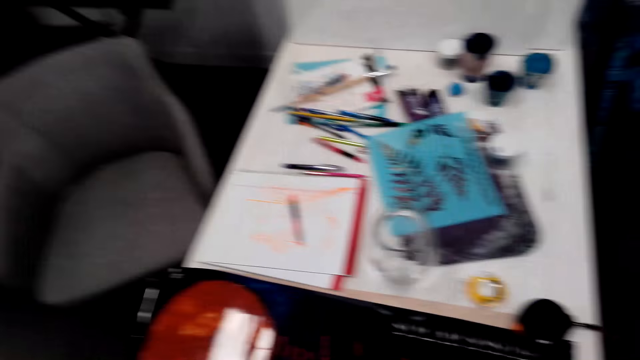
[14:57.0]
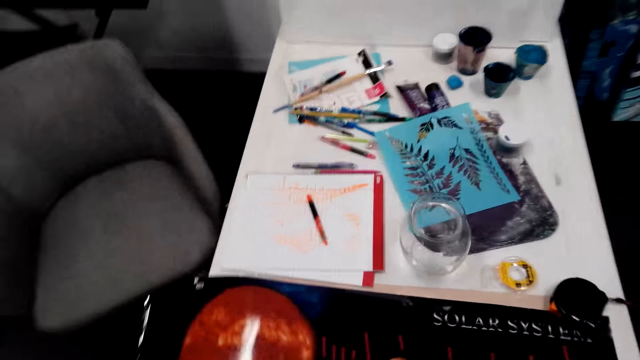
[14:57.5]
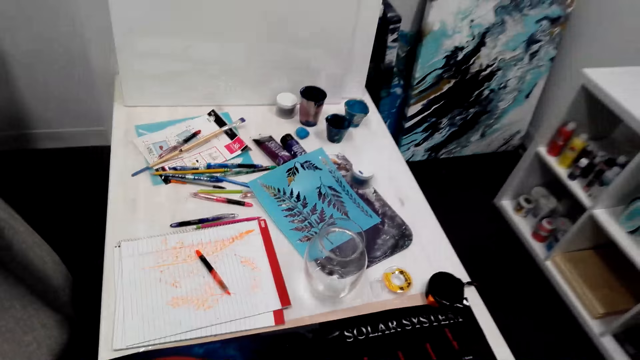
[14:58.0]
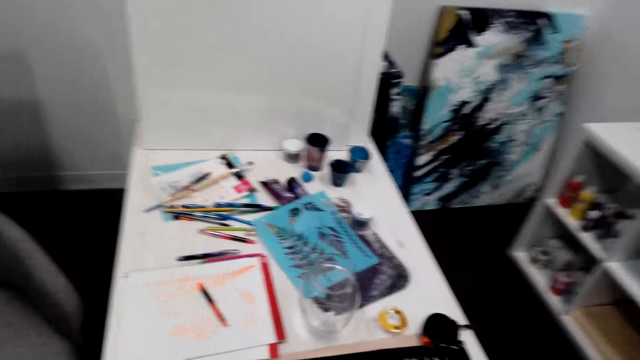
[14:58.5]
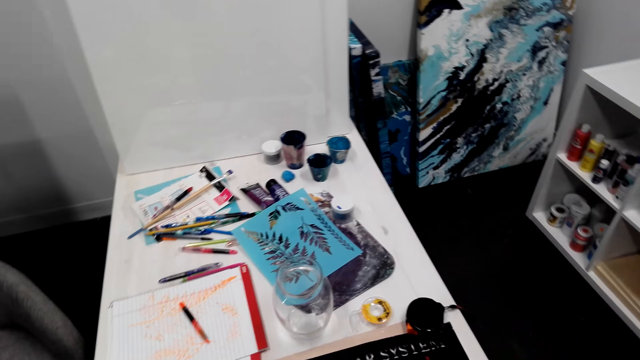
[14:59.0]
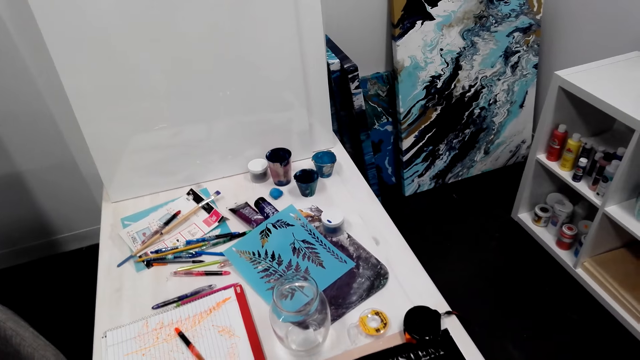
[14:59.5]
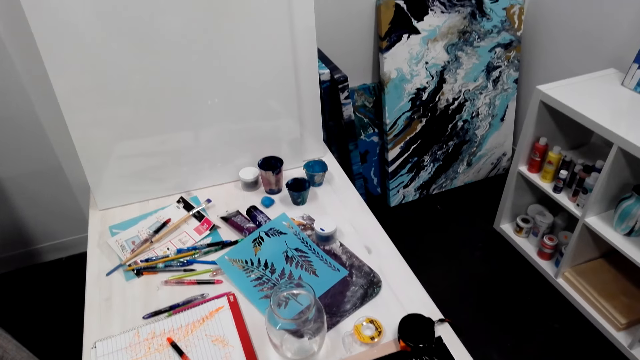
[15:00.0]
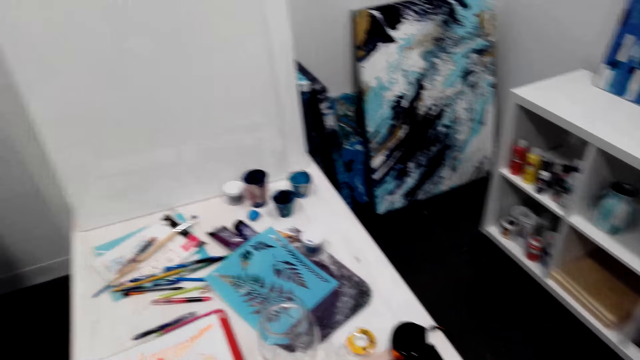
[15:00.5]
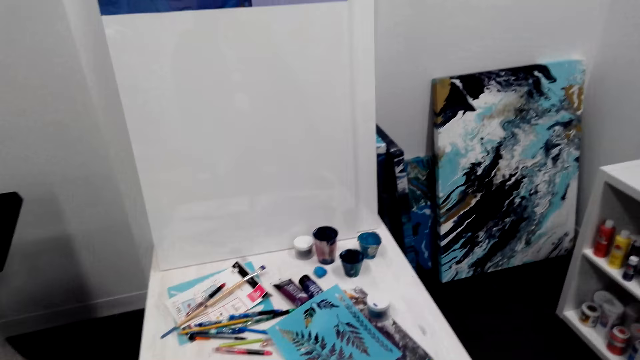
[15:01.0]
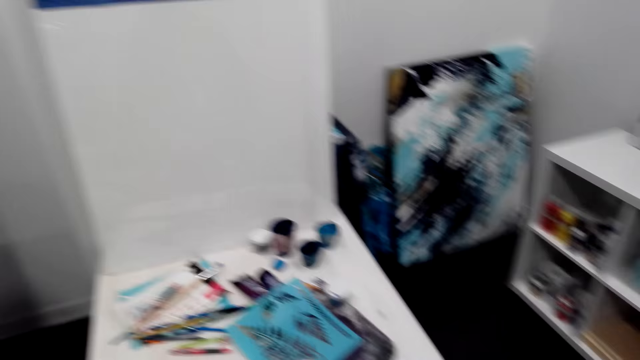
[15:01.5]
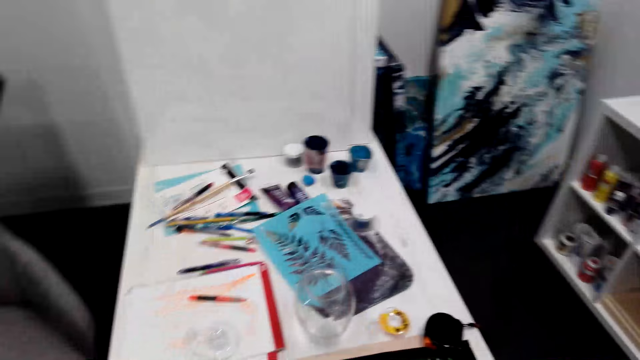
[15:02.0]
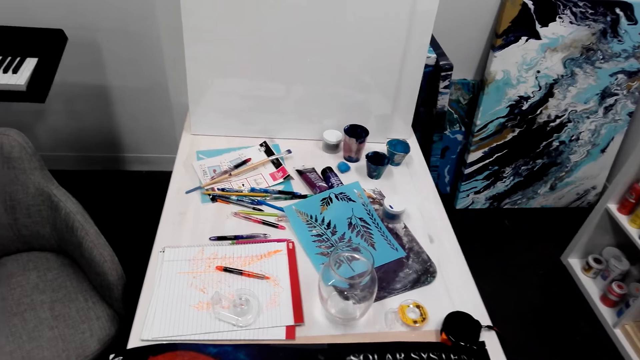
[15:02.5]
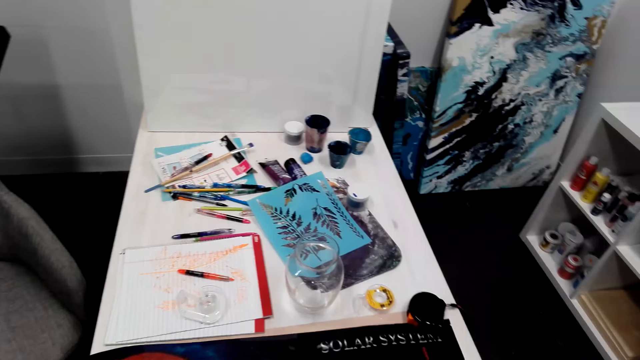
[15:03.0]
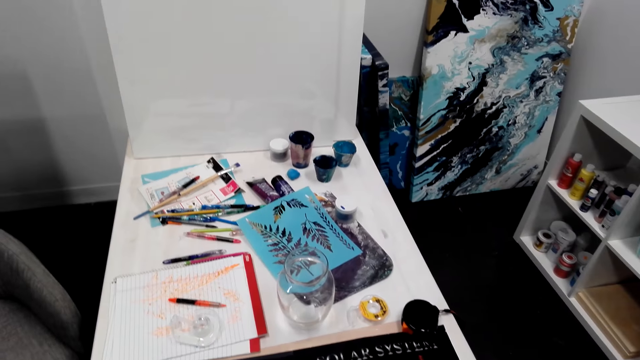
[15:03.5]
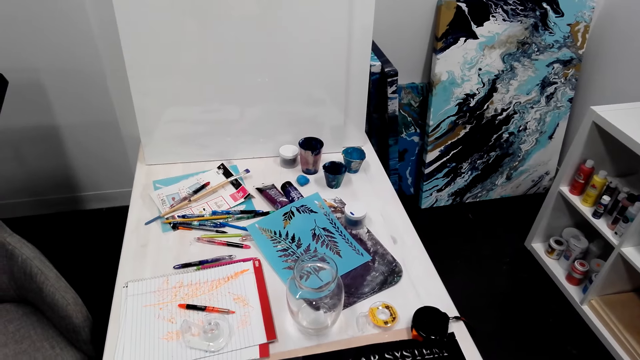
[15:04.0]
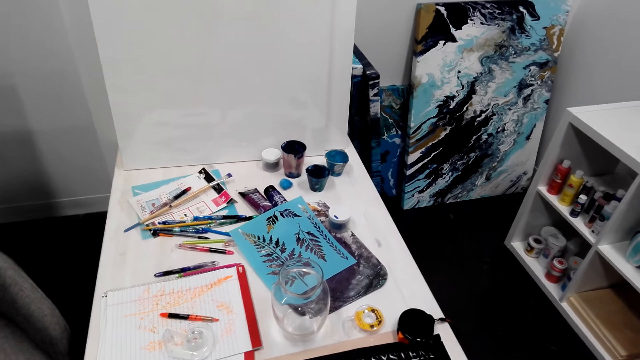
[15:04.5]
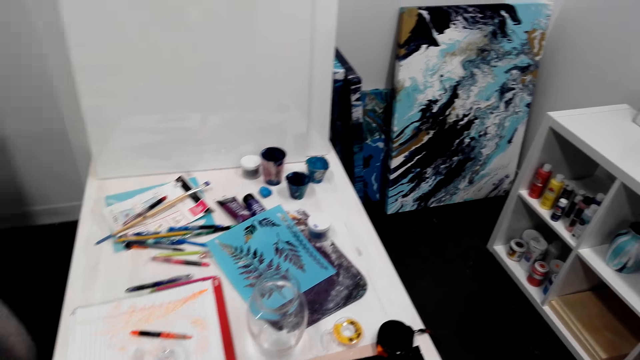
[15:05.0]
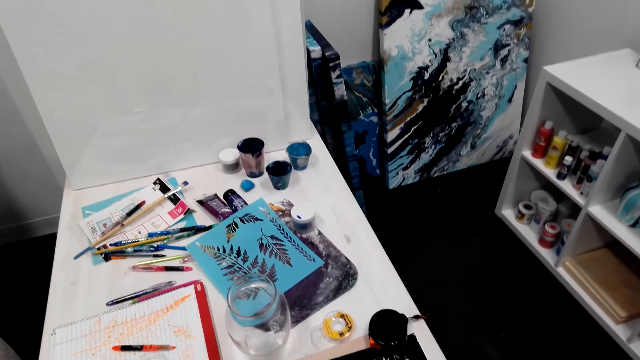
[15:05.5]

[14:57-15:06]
The camera wearer stares around the house.

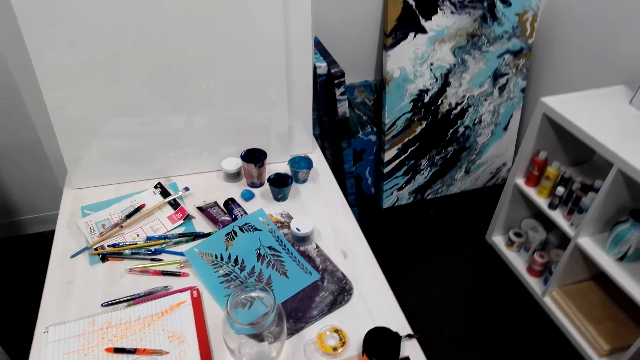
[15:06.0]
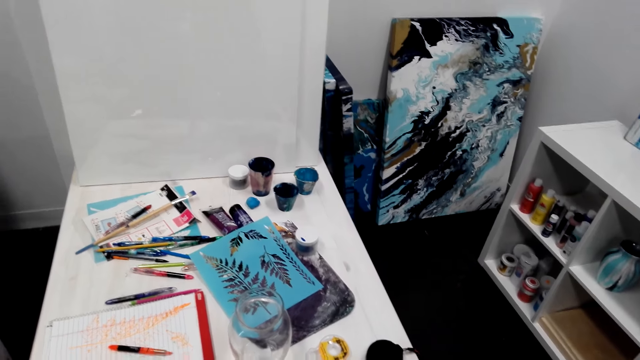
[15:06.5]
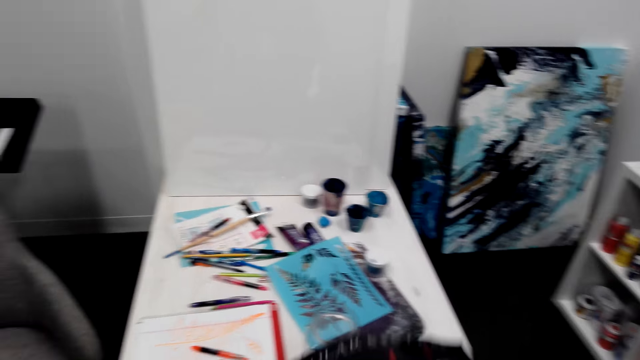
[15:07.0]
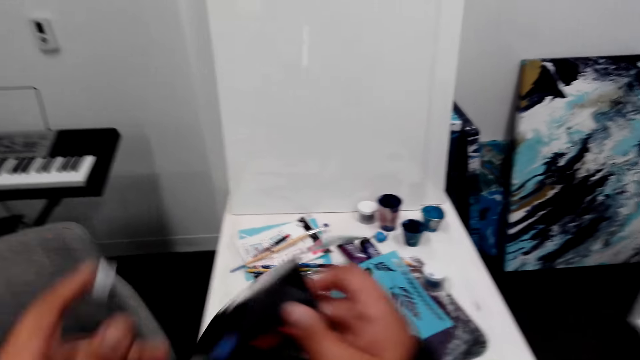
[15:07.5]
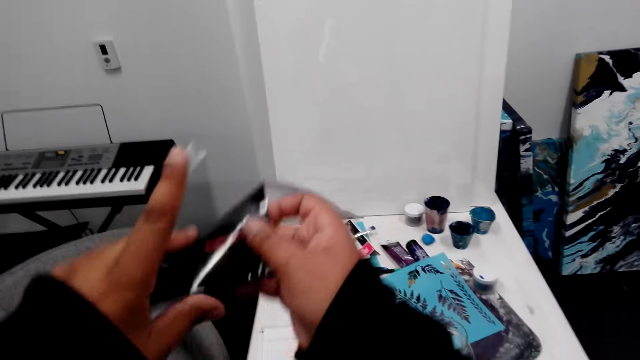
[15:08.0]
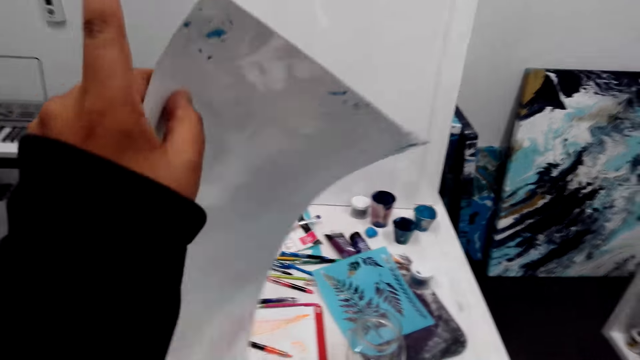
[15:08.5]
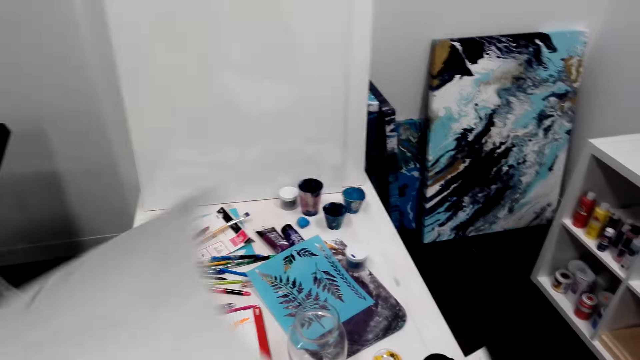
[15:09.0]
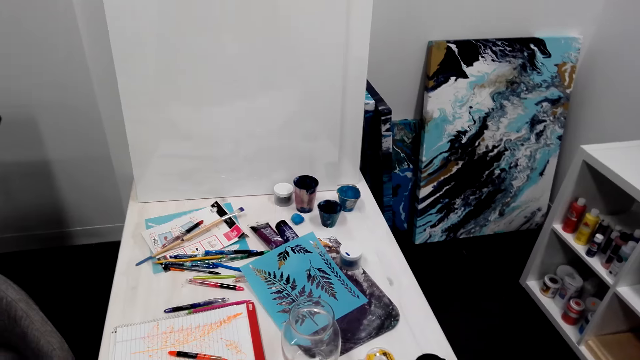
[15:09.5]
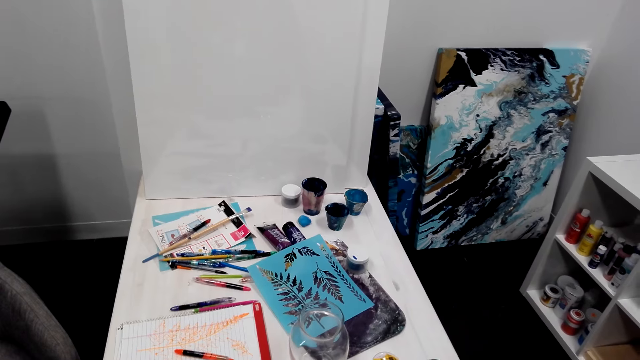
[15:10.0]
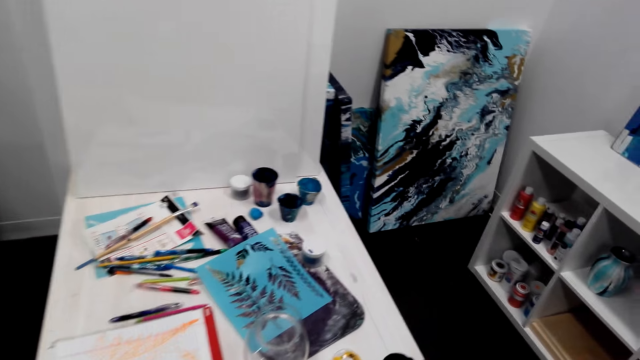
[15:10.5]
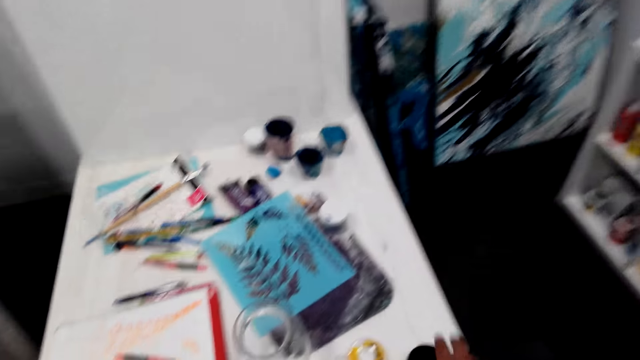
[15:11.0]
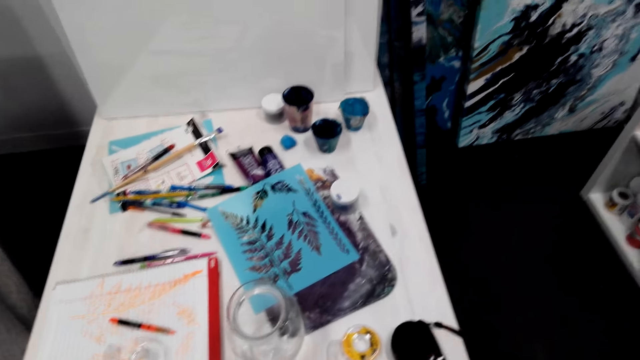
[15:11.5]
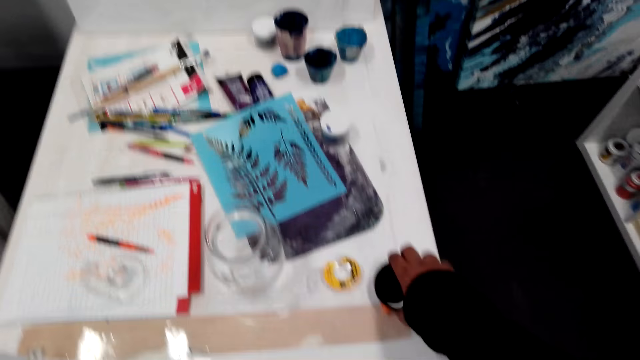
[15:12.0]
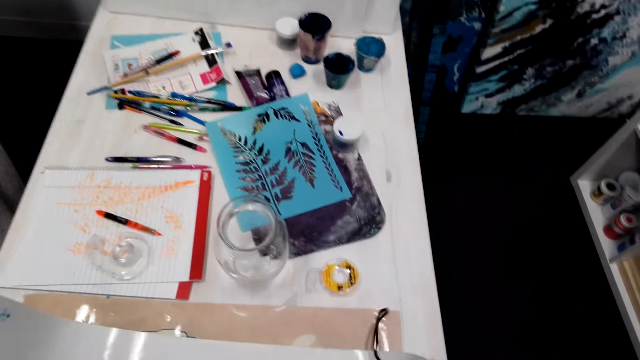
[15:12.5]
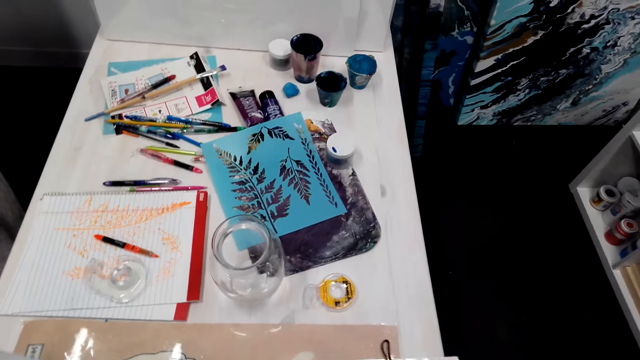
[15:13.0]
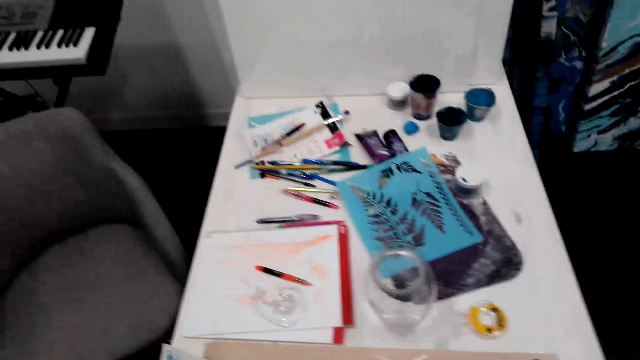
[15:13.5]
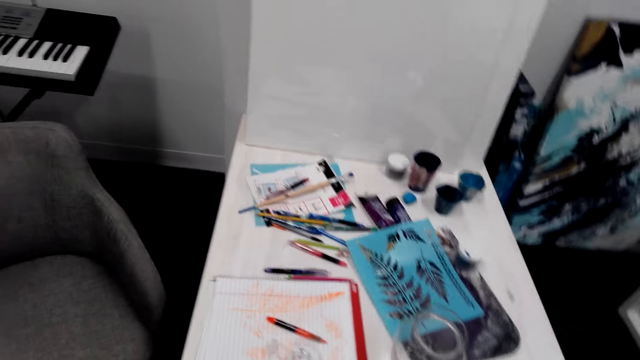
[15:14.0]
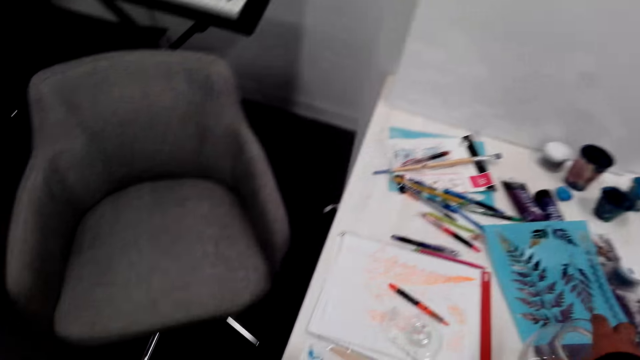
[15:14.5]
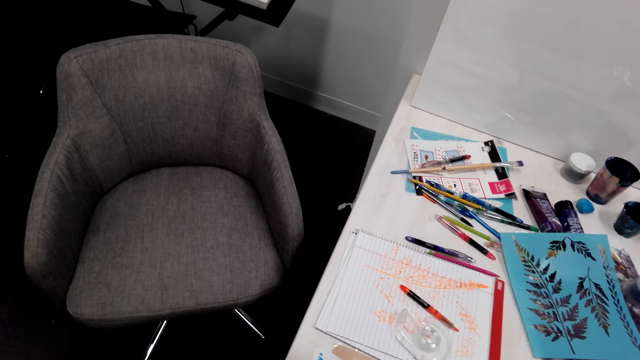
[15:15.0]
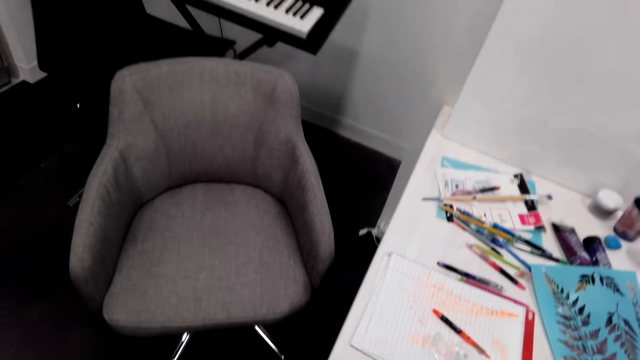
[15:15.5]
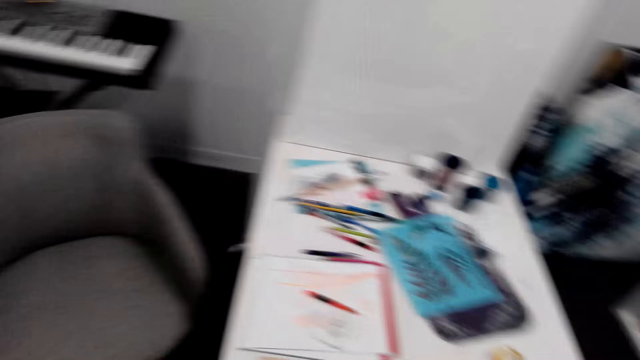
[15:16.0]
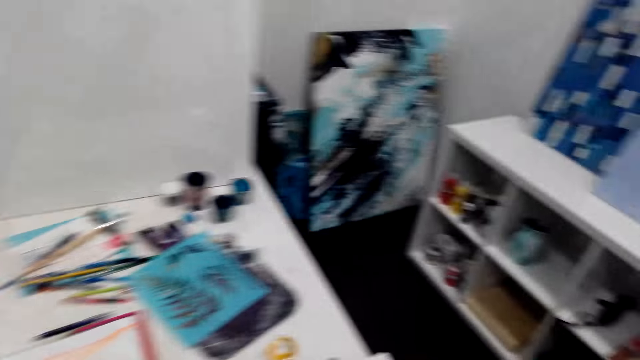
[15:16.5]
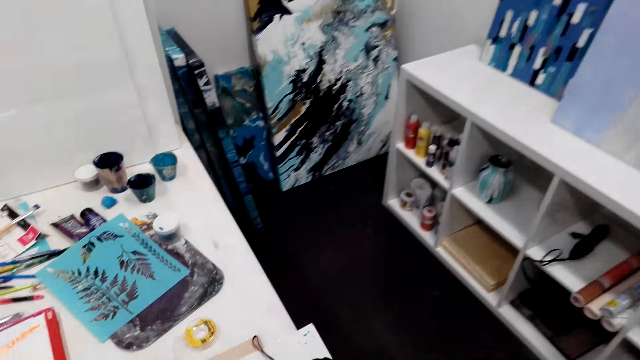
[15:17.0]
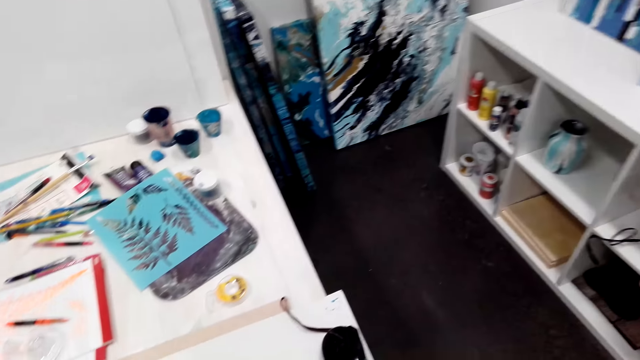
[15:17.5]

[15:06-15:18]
The camera wearer holds wallpaper on the hands. They turn a chart, stare around the house, and move around. They pick up a tape measure from the table. They stare around the house. They move around.
